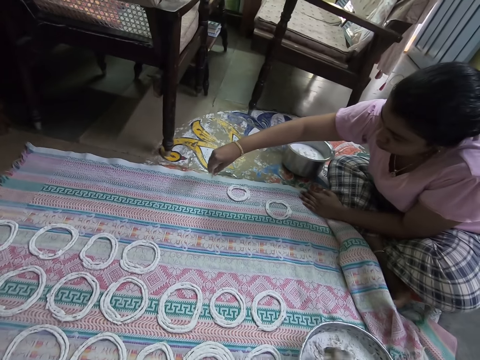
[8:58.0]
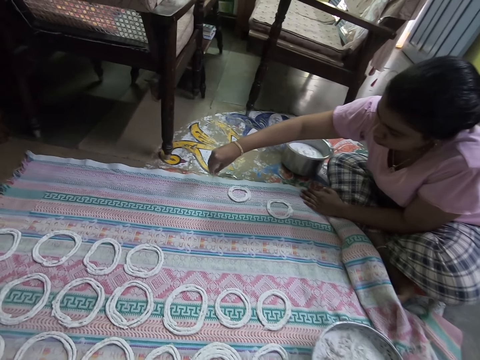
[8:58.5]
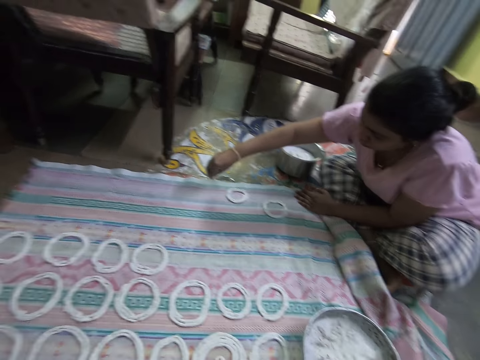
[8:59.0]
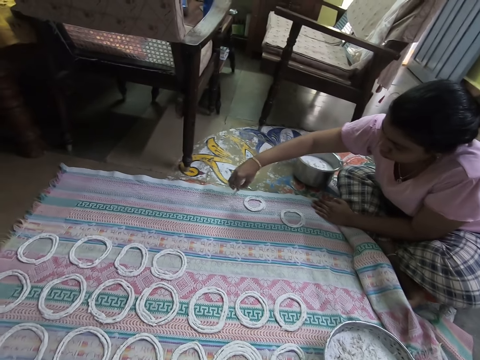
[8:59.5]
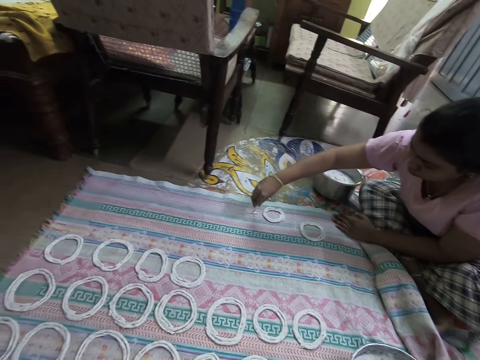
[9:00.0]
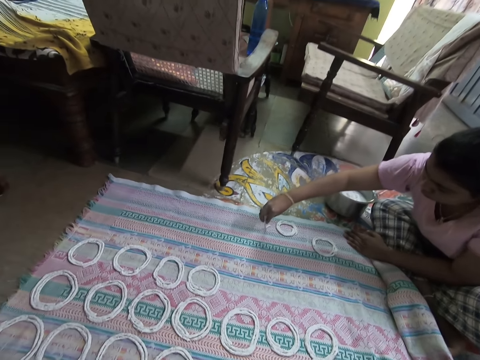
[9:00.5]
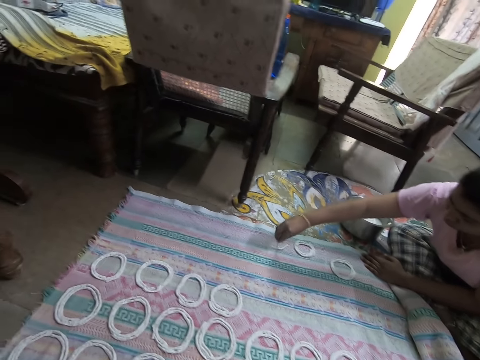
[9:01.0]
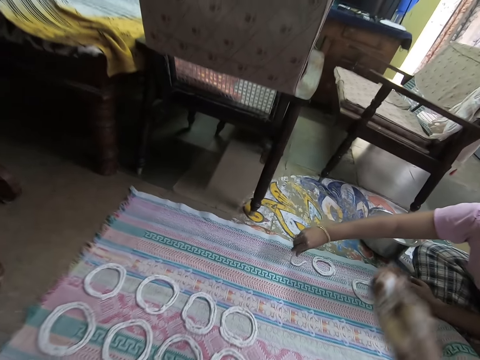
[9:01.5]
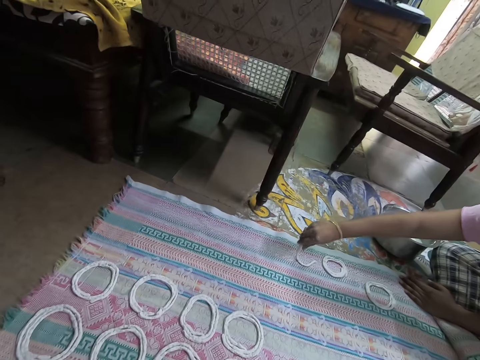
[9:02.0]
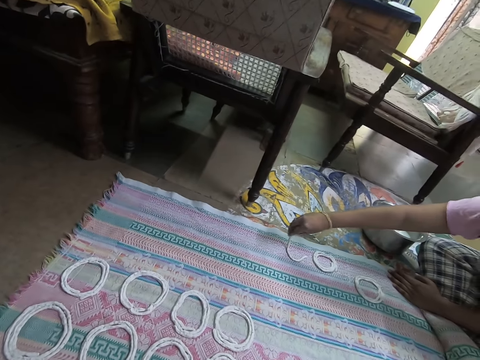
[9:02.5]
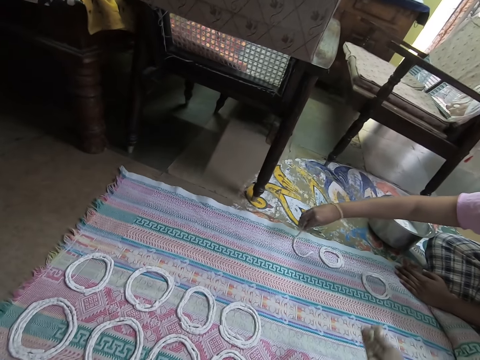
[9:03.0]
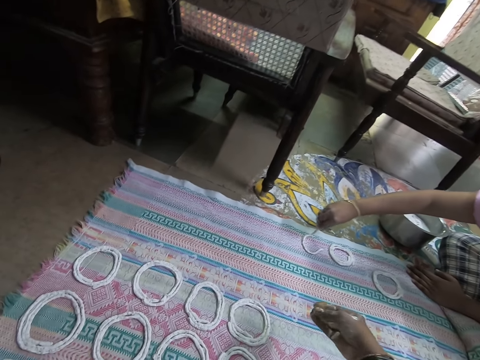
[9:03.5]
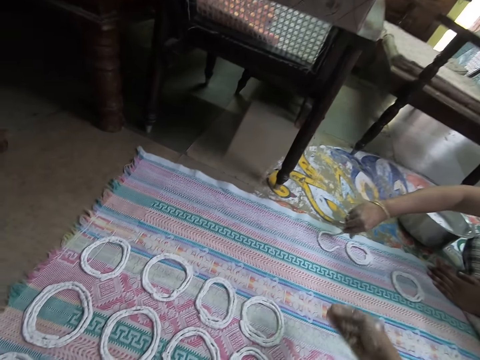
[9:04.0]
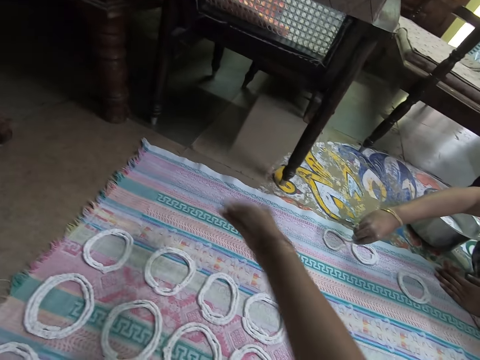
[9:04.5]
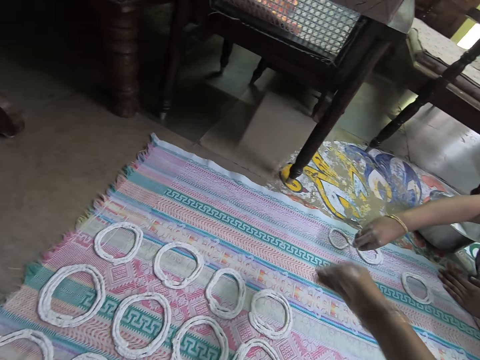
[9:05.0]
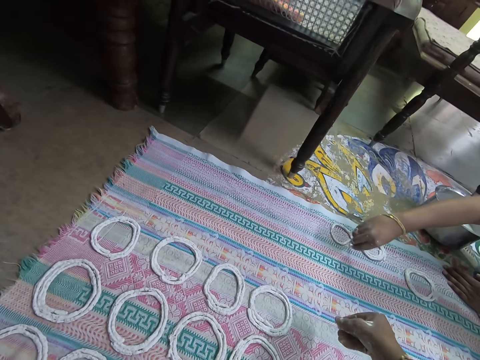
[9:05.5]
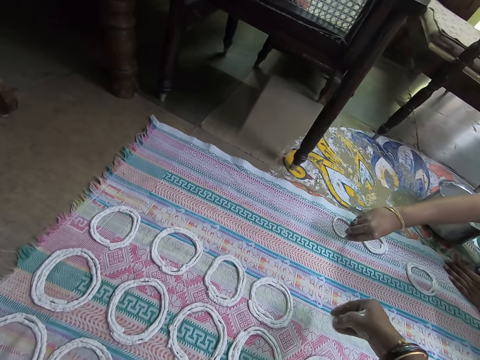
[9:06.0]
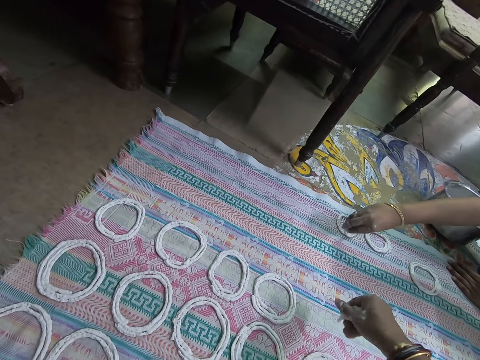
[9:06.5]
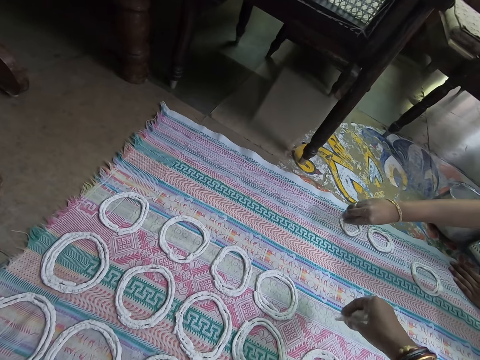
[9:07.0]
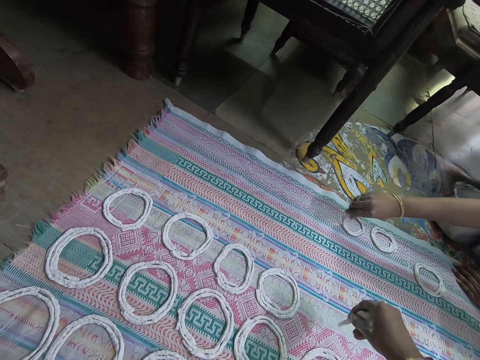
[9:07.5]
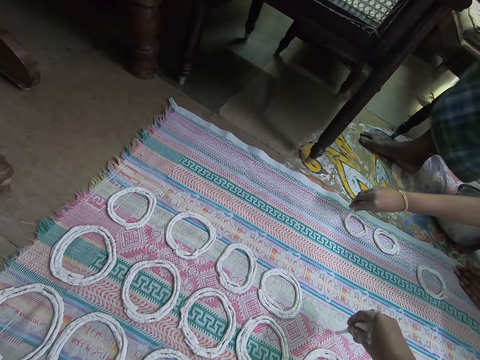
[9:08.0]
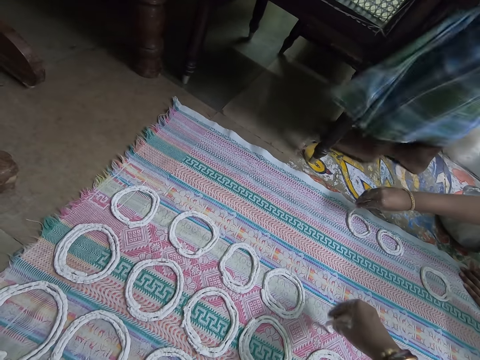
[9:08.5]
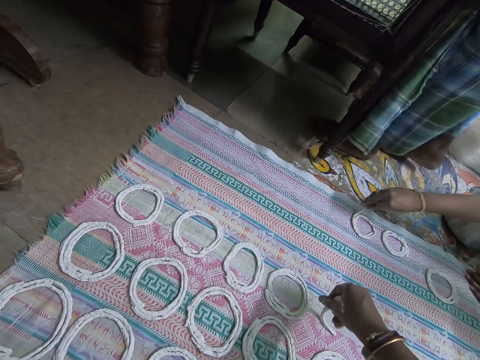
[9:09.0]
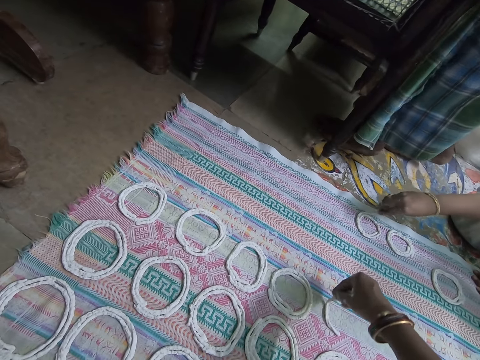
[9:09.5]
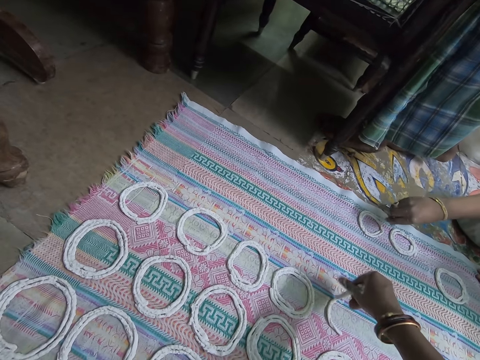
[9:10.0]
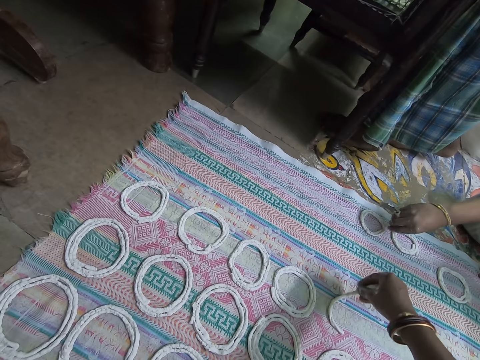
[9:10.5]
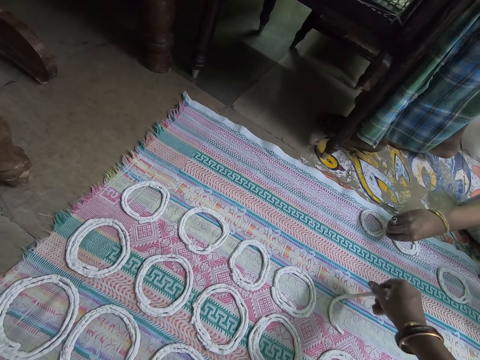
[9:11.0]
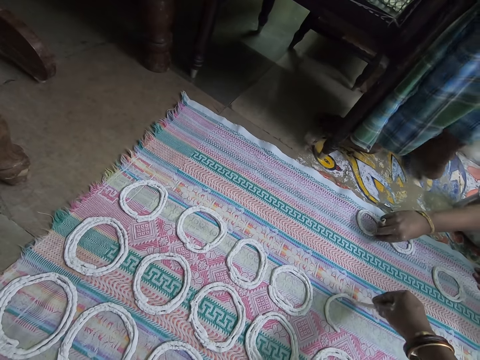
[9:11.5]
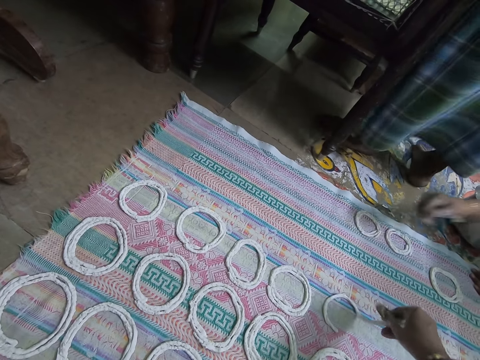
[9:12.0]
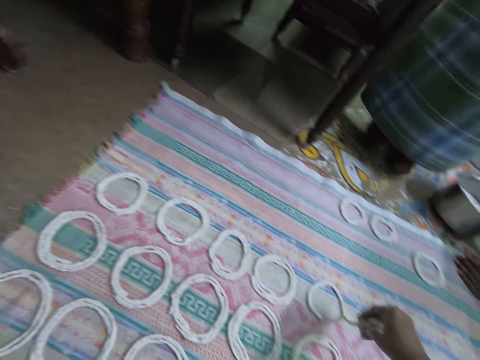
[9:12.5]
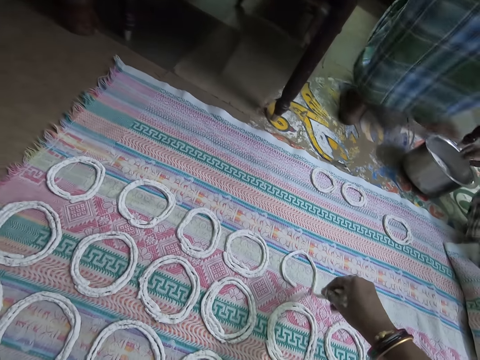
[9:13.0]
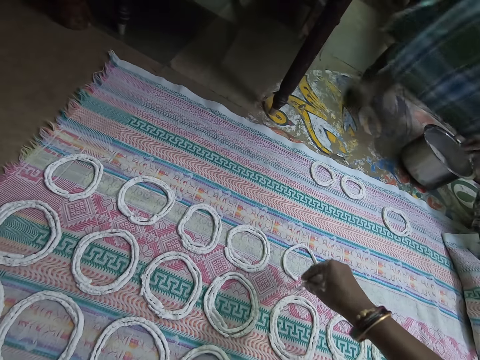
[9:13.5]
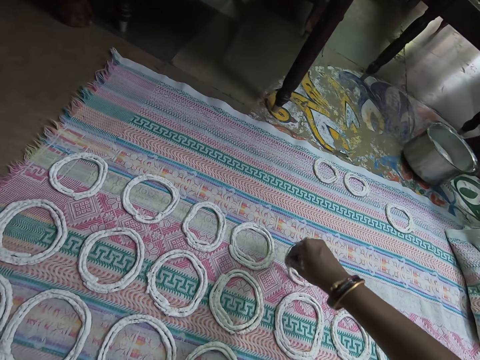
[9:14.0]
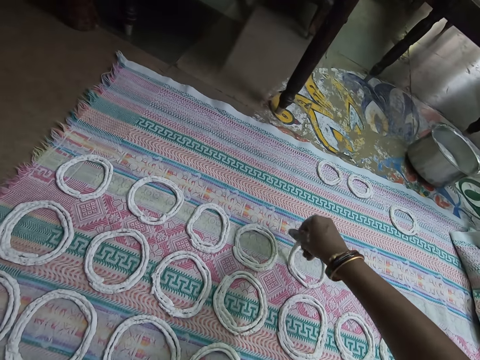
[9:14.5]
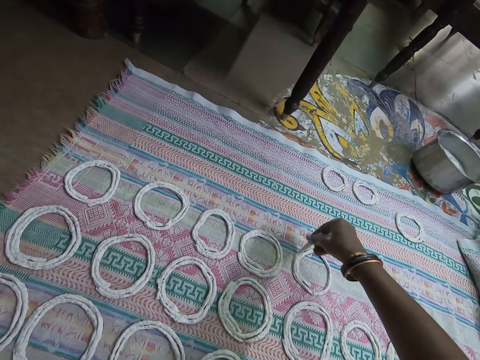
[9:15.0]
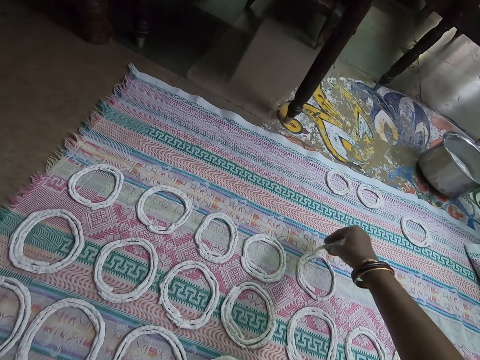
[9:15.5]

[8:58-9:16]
The camera wearer takes dough from the bowl on the cloth with her right hand. A woman rolls dough in her right hand on the cloth. The woman squeezes dough on the sheet. The camera wearer converses with the woman. She gesticulates with her right hand. She rolls the dough in her right hand on the cloth. She rolls the dough in her right hand on the cloth again. She squeezes the dough on the sheet. Another woman walks into the room. The other woman walks out of the room.

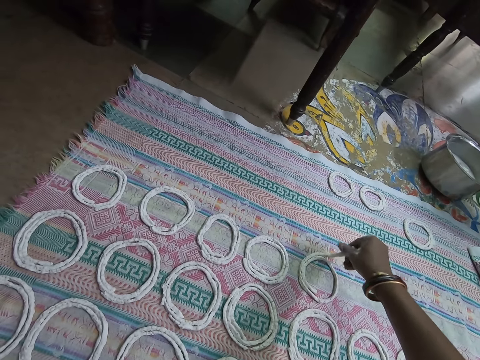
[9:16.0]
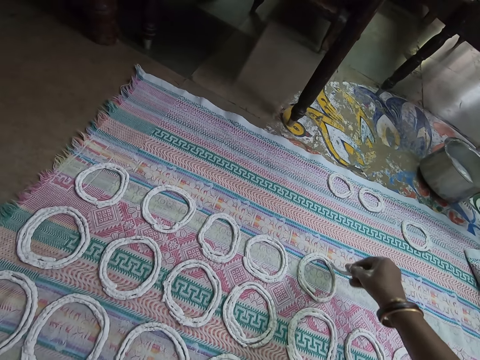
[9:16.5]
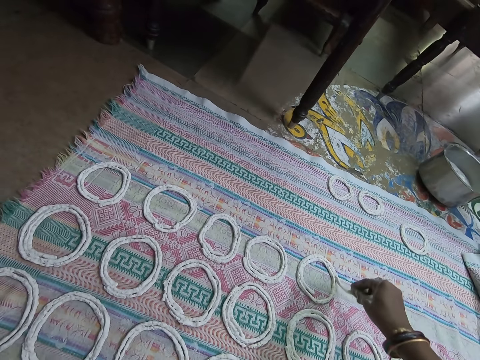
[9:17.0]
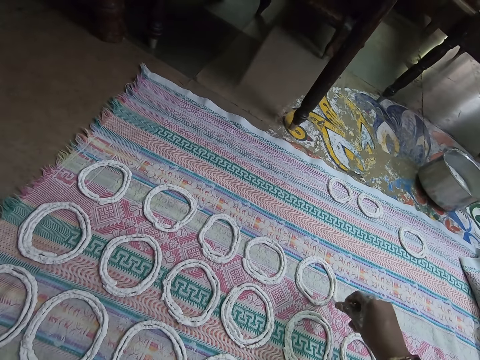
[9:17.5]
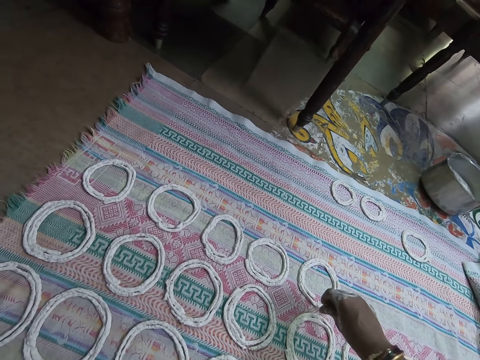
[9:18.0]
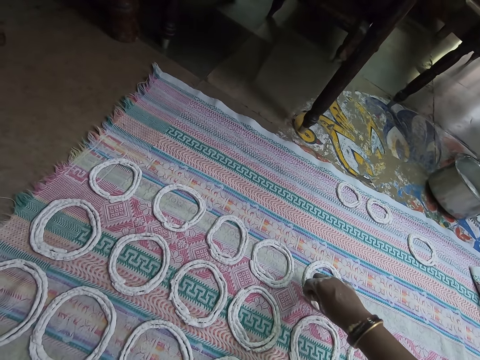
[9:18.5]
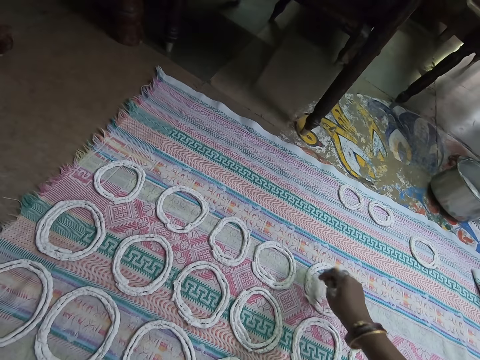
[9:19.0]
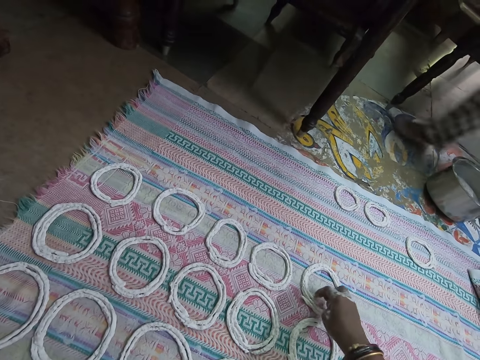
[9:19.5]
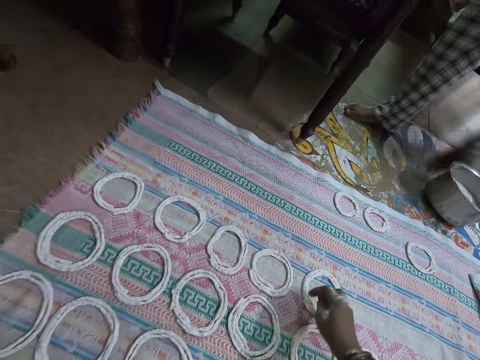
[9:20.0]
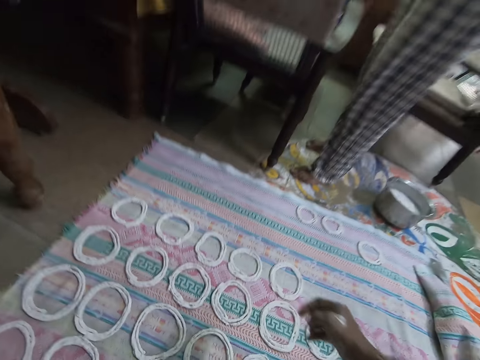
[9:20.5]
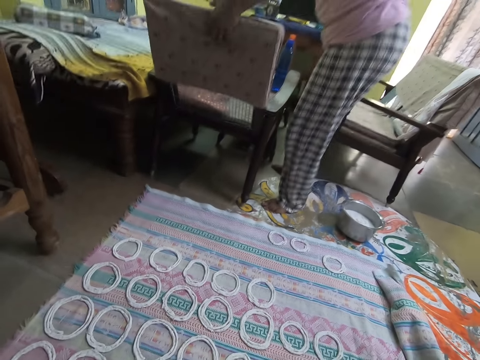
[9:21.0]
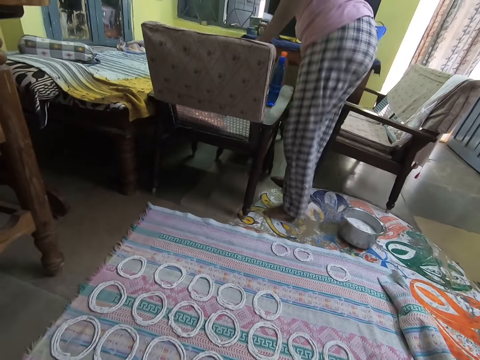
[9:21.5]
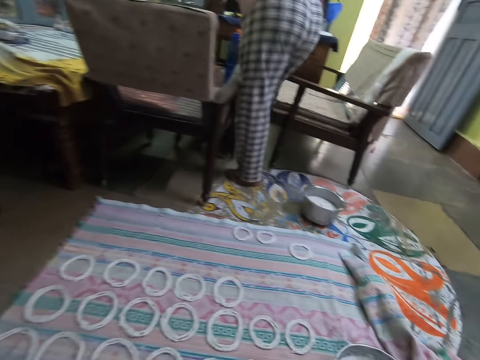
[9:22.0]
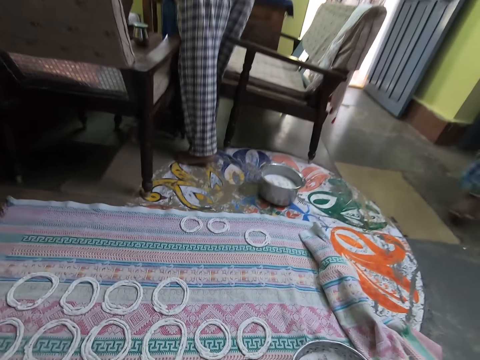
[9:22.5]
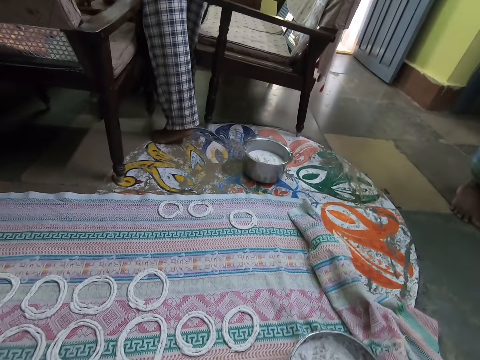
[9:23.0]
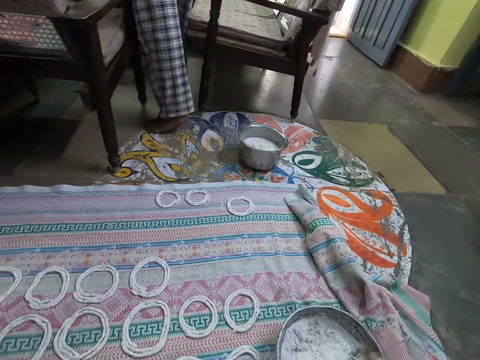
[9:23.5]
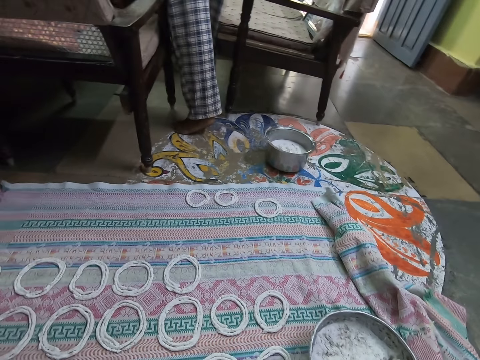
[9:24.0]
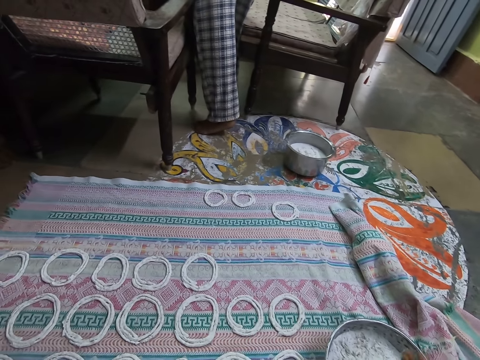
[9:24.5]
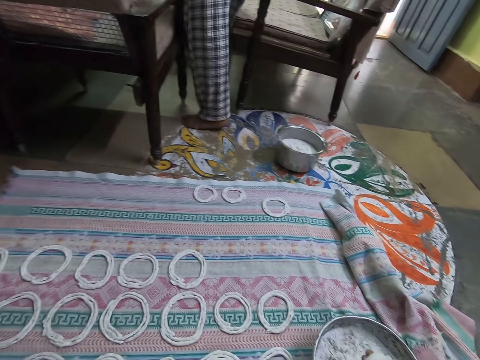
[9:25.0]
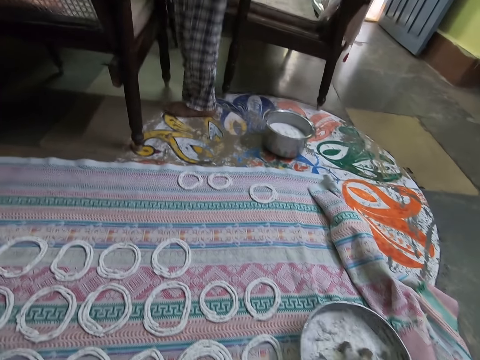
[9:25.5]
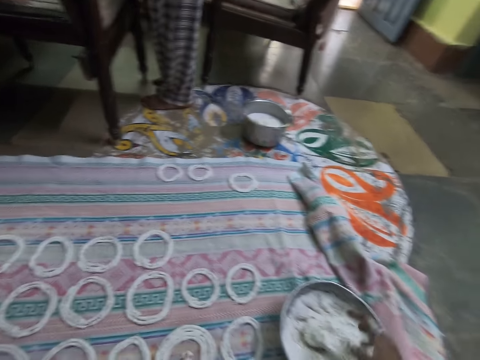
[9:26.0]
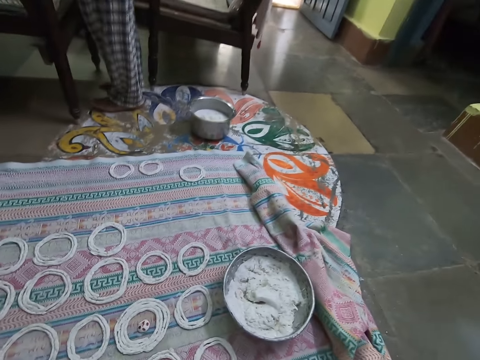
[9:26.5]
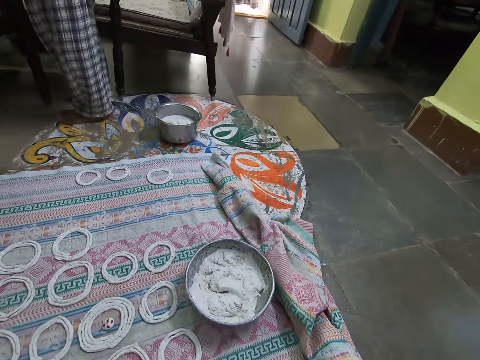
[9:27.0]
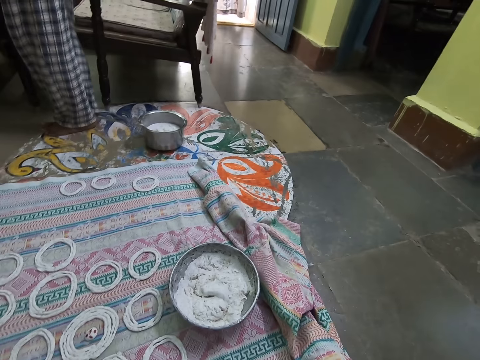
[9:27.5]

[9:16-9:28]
The camera wearer adjusts the jalebi roll on the mat with her right hand. She touches the dough, pulls back the right hand, and looks around the piece of cloth on the floor. A woman adjusts a chair at a table in the room with both hands. The woman moves the table in the room with both hands. The camera wearer moves a flour pan on the mat with her right hand. She touches the dough and mixes the flour dough in the flour pan with her right hand. The woman adjusts the chair at the table with both hands. The camera wearer pulls back the right hand and looks around.
